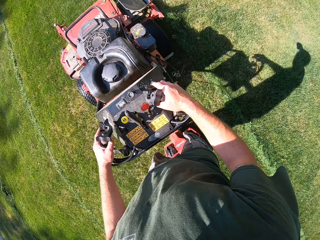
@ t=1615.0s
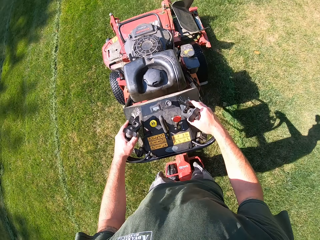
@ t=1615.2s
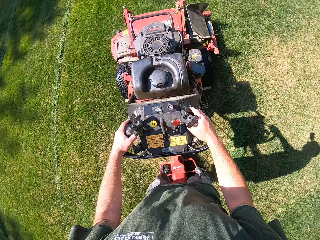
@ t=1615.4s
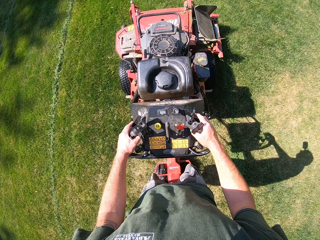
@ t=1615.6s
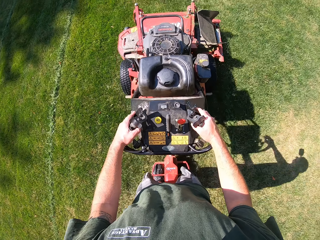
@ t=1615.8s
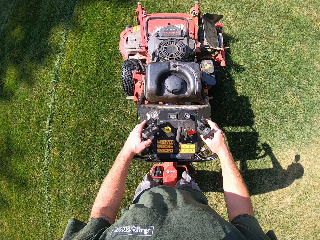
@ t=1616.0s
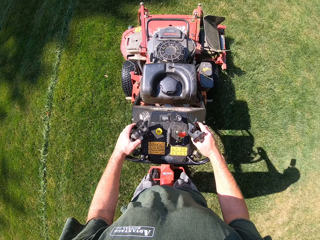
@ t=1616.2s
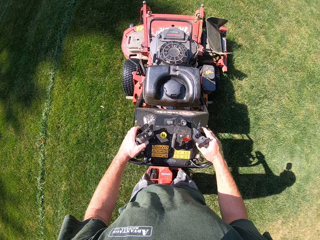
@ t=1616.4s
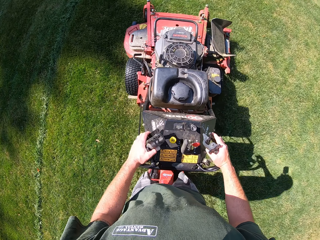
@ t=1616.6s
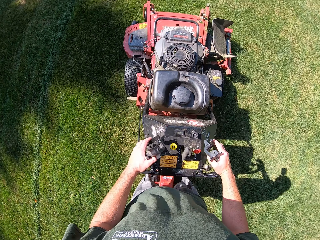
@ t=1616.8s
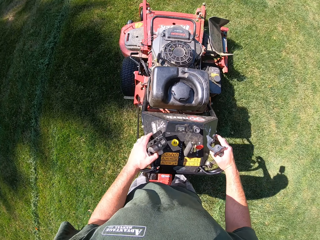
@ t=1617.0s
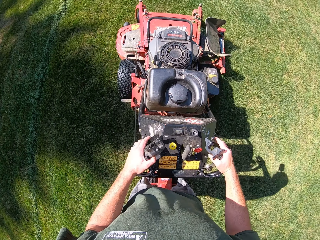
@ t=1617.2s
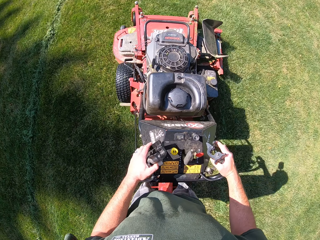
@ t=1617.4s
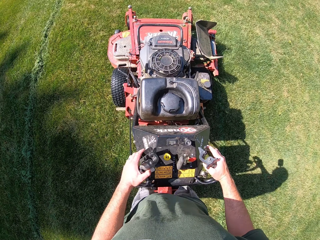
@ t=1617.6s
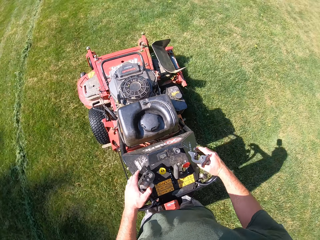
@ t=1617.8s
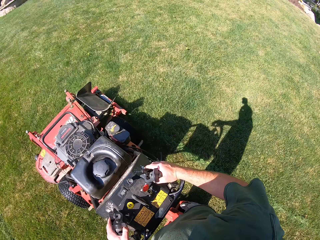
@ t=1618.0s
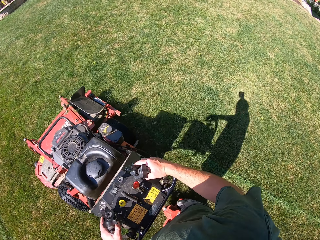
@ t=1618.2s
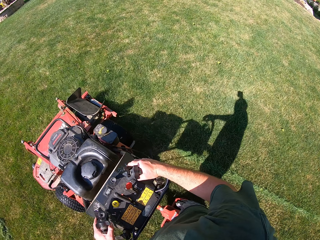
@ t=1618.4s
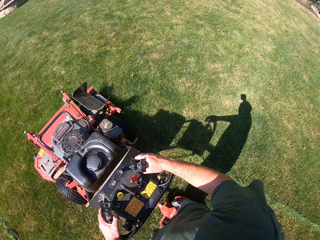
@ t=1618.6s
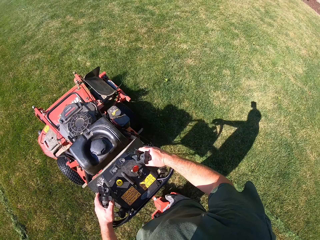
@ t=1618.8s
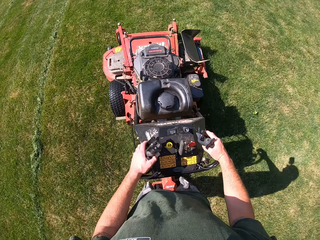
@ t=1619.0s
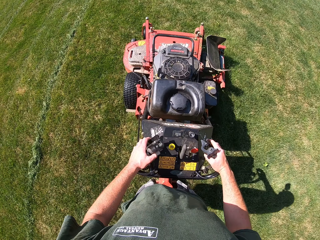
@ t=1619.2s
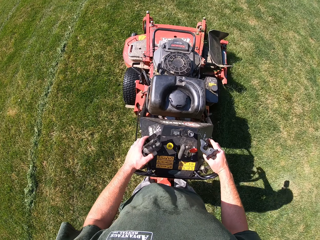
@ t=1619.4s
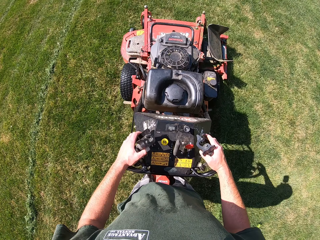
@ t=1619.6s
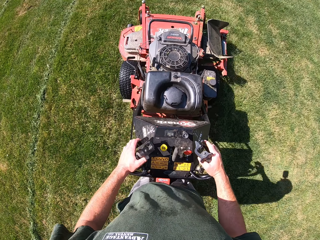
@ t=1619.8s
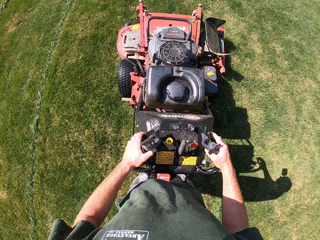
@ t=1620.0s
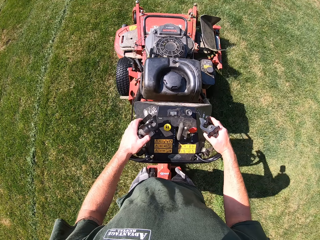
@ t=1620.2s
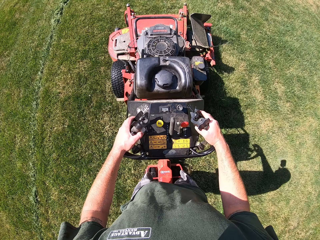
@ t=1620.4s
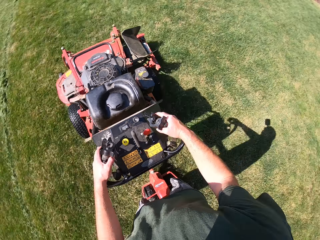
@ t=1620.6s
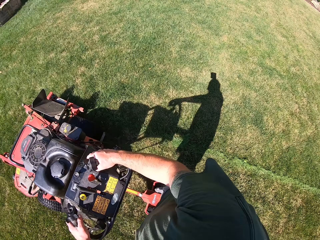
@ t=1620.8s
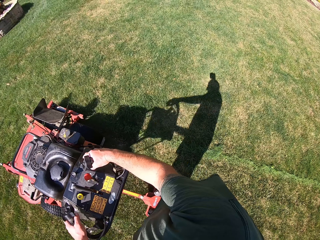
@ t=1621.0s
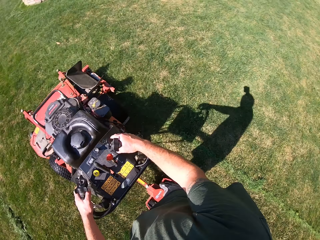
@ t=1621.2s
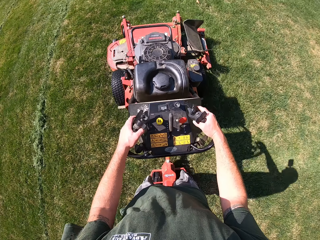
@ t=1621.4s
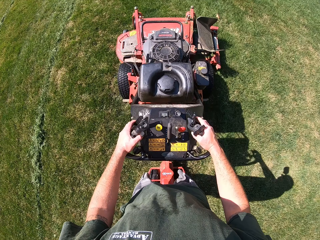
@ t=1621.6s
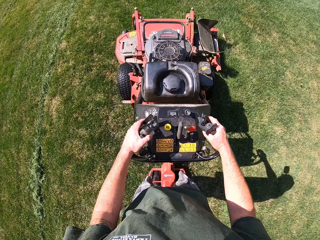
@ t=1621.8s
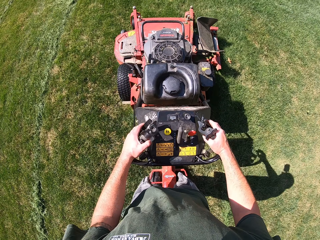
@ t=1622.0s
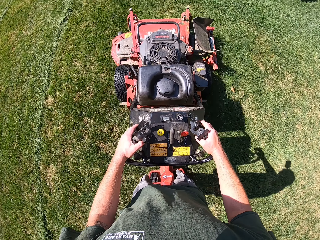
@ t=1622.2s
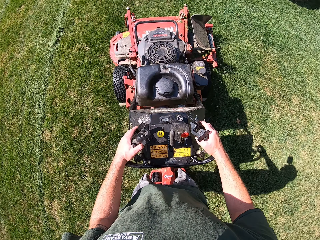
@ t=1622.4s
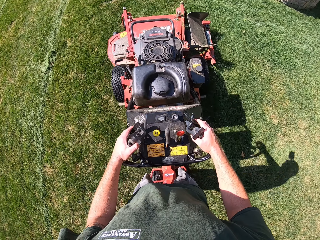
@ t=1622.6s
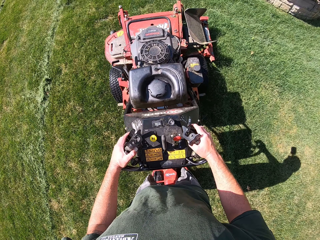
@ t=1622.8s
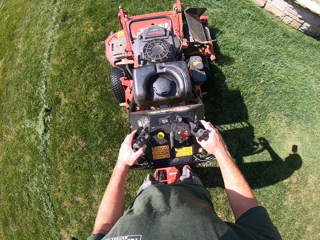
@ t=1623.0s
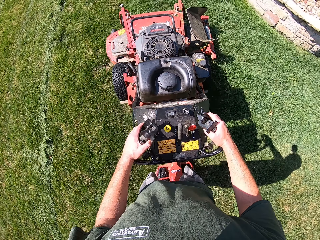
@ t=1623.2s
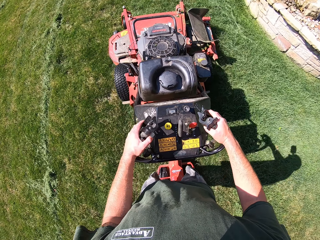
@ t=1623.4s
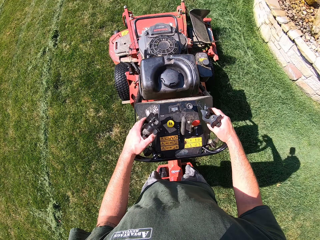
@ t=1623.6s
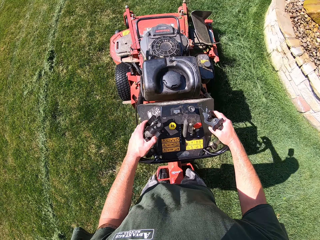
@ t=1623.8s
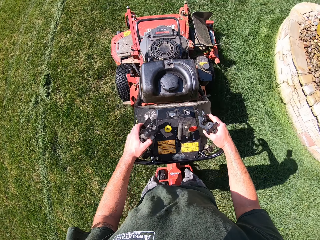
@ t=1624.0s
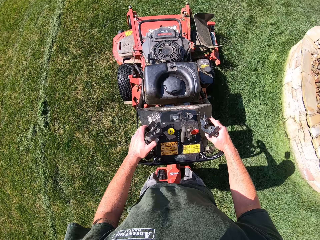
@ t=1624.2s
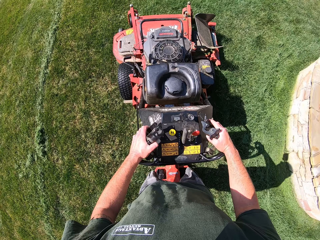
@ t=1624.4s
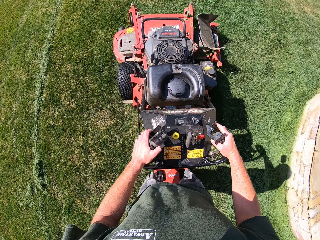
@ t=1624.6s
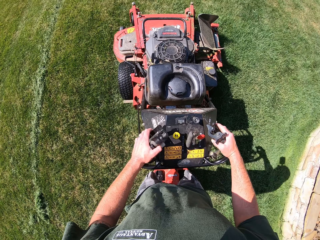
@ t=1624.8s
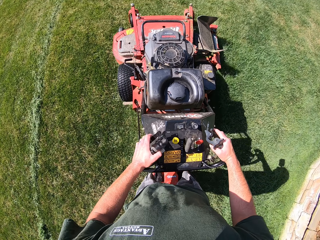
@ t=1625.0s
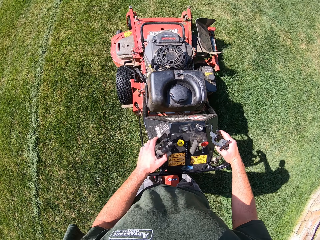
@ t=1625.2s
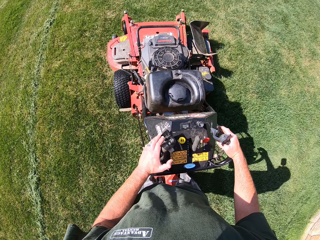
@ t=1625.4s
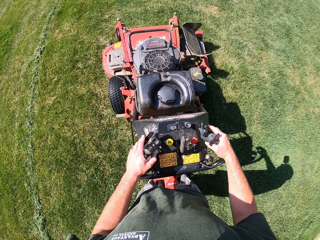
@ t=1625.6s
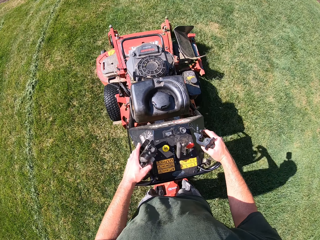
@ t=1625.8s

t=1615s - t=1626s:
The camera wearer looks around the compound.

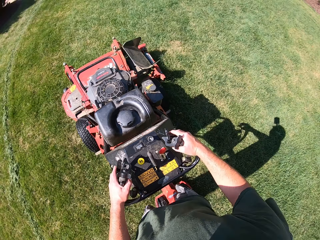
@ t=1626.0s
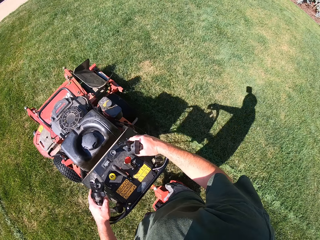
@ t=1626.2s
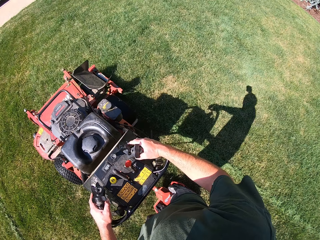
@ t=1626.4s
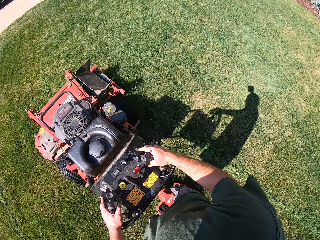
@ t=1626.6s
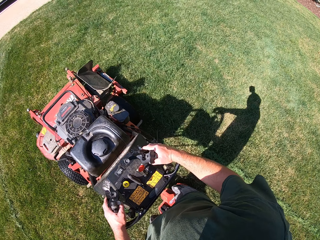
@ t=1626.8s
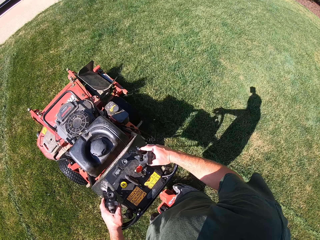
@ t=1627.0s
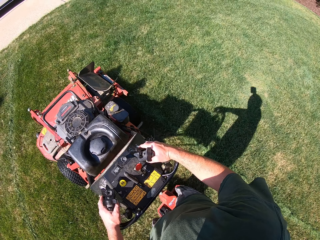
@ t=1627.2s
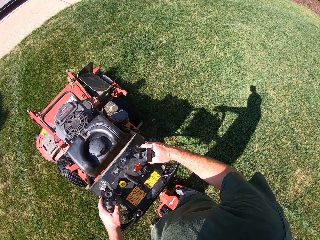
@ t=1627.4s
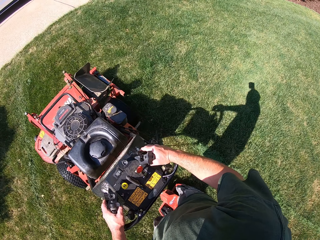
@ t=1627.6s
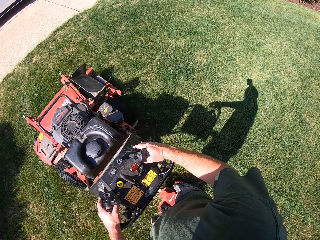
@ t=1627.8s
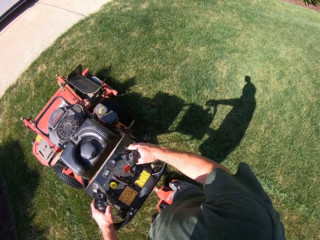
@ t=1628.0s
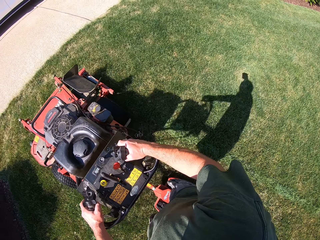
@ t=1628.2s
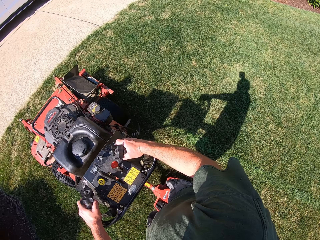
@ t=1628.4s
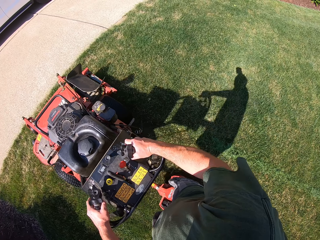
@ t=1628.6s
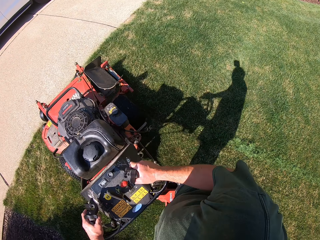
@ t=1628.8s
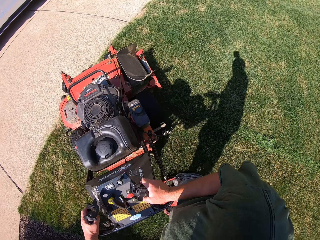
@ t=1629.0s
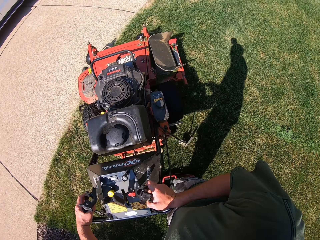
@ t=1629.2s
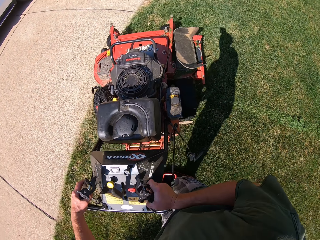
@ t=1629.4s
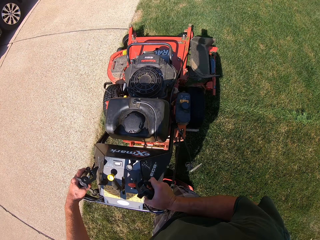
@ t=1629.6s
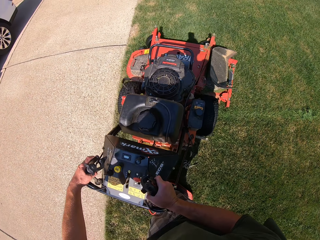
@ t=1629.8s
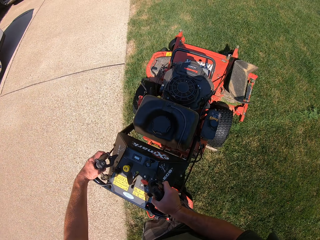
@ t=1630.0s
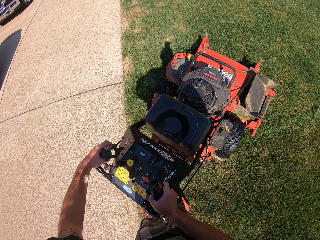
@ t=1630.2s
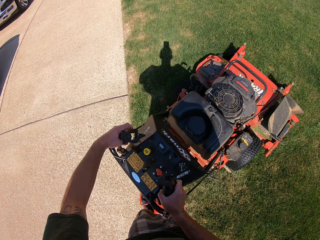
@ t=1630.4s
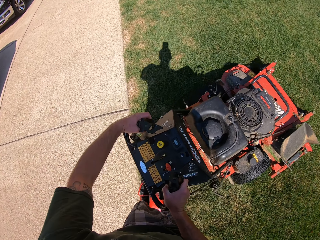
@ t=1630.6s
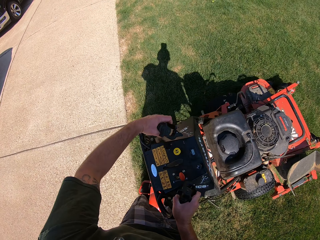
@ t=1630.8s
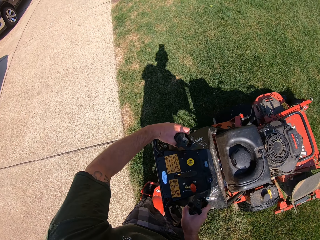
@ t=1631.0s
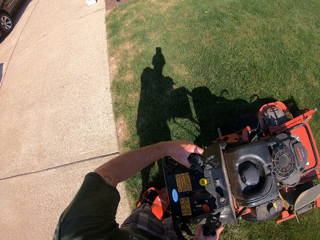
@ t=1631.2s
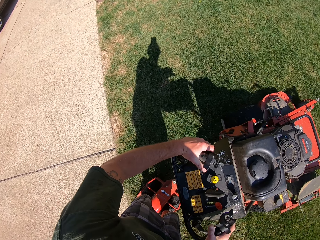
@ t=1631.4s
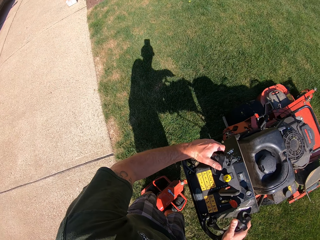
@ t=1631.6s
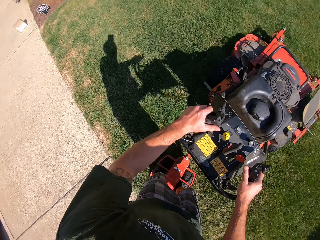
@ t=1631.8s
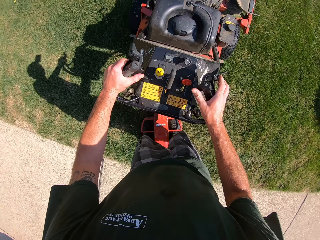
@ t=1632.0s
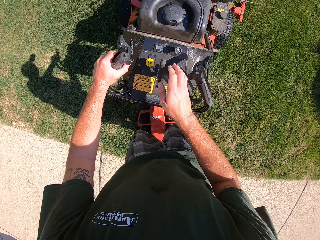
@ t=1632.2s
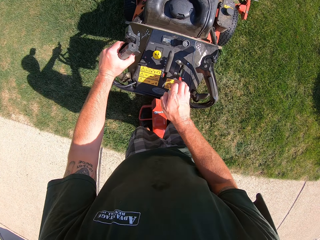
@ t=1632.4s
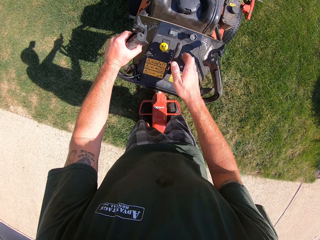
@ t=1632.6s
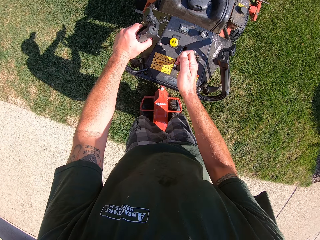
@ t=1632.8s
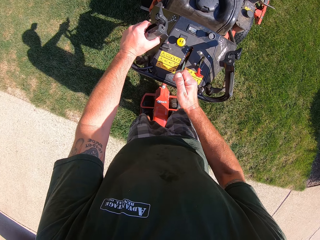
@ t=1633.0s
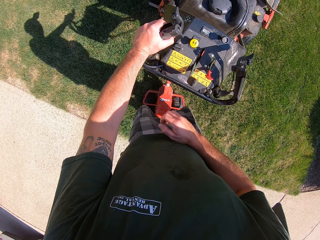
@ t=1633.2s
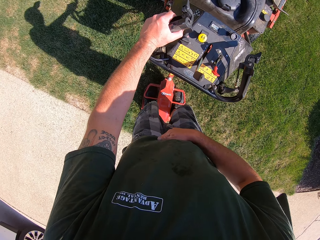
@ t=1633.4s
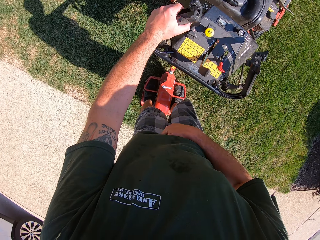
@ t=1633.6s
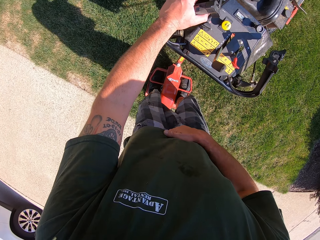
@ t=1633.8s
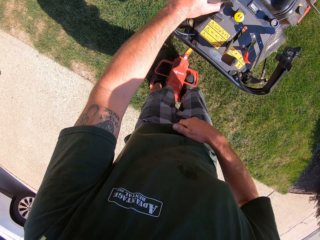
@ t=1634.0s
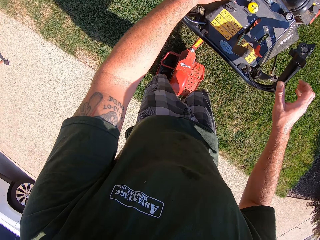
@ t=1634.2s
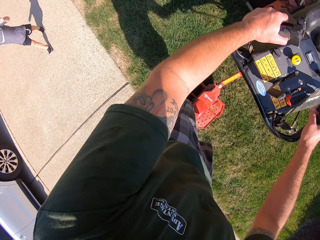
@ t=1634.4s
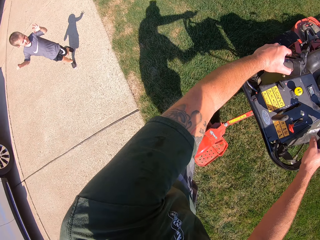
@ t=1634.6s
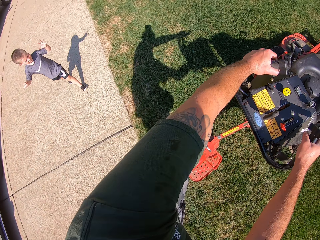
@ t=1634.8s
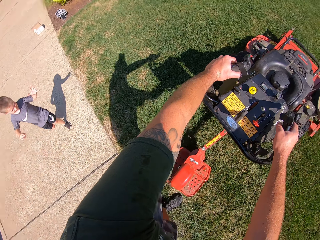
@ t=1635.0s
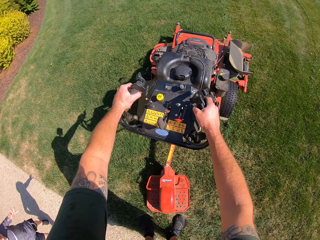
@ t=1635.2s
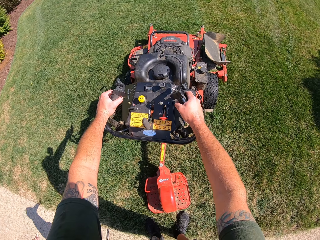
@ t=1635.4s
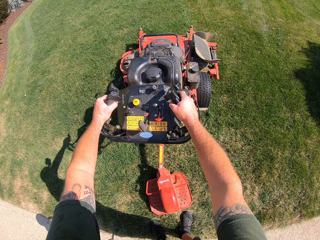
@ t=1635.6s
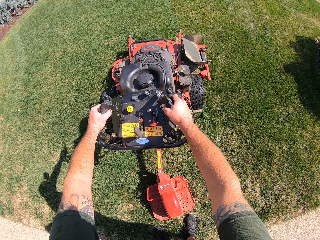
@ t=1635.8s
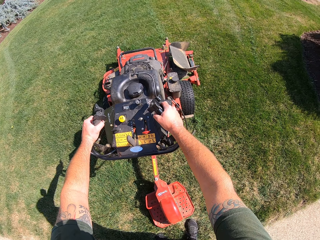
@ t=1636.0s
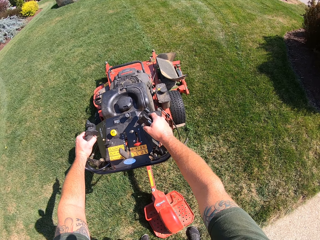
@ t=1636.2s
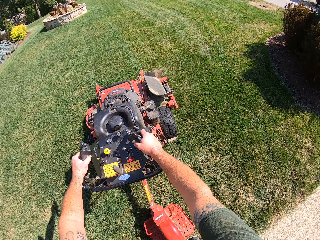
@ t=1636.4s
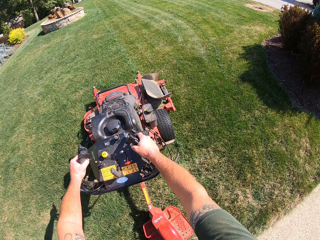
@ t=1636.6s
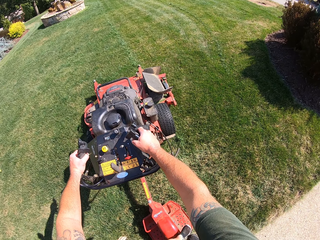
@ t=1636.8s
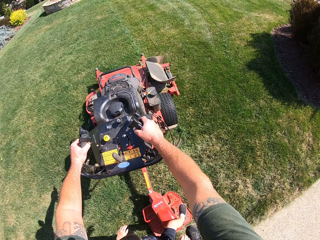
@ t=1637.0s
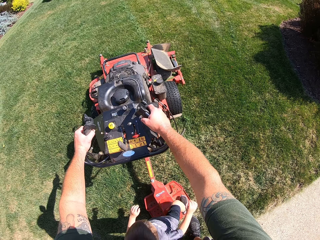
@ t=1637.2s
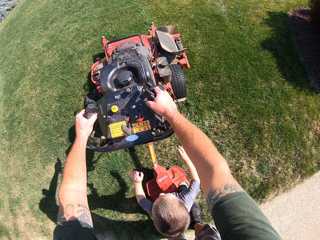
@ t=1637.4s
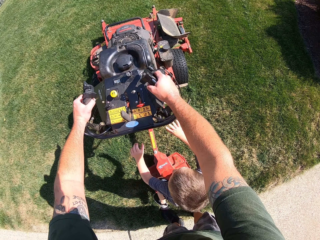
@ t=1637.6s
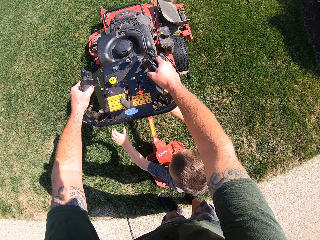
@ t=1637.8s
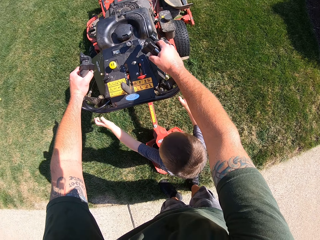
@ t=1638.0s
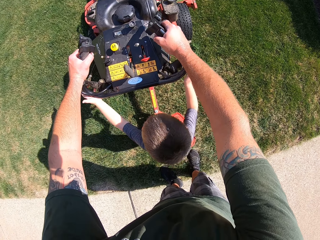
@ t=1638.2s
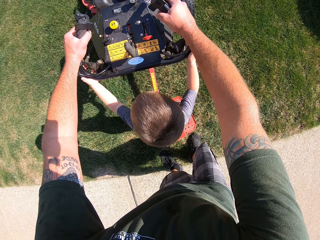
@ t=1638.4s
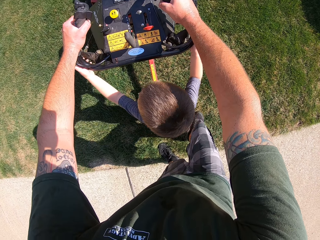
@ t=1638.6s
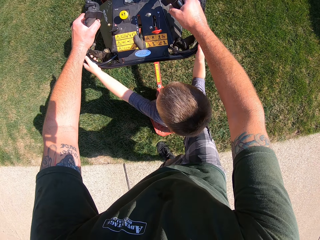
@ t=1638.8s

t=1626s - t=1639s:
The camera wearer drives the lawn mower towards the tarred road. He turns the lawn mower in a clockwise direction on the lawn. He adjusts a pulley on the lawn mower with his right hand. He adjusts the gear of the lawn mower with his right hand. He touches his groin with his right hand. He steps down from the stand-on pad of the lawn mower. He holds the steering handle of the lawn mower with his right hand. A boy runs towards the camera wearer. The camera wearer looks at the boy. The boy steps on the stand-on pad of the lawn mower. The camera wearer climbs on the lawn mower. The boy holds the steering handles of the lawn mower with both hands.
